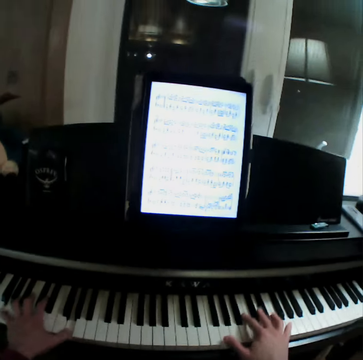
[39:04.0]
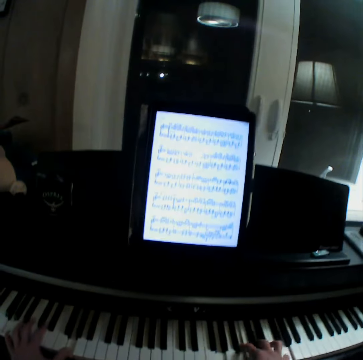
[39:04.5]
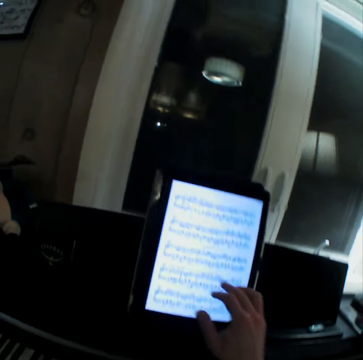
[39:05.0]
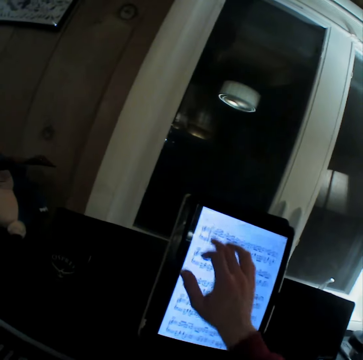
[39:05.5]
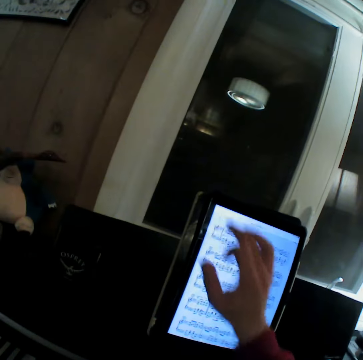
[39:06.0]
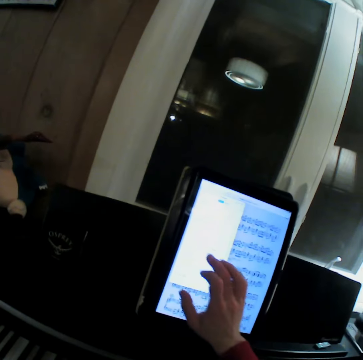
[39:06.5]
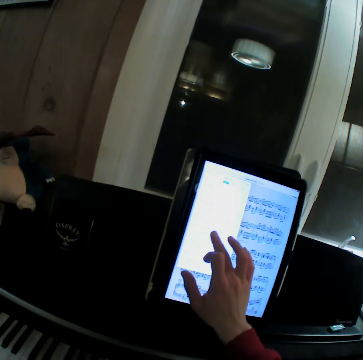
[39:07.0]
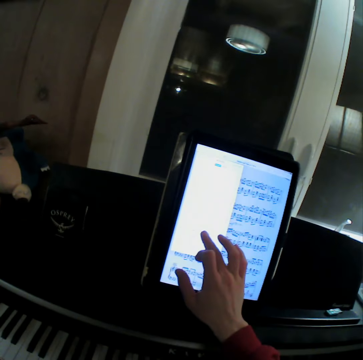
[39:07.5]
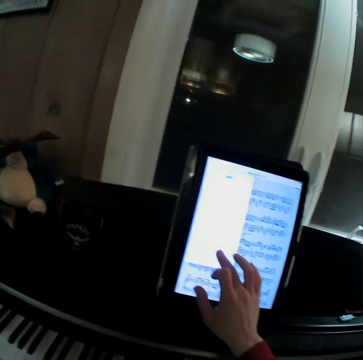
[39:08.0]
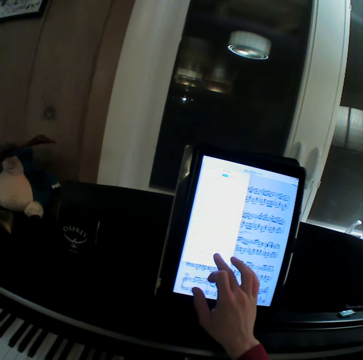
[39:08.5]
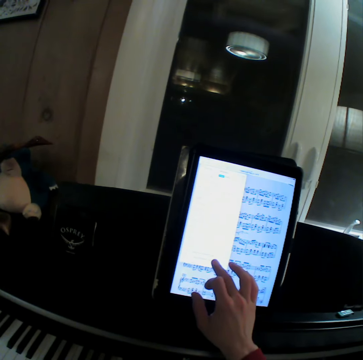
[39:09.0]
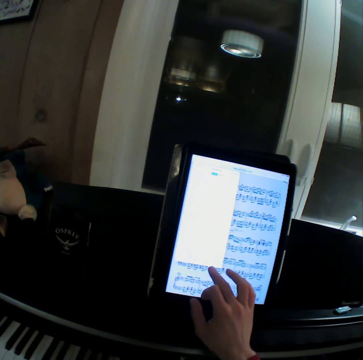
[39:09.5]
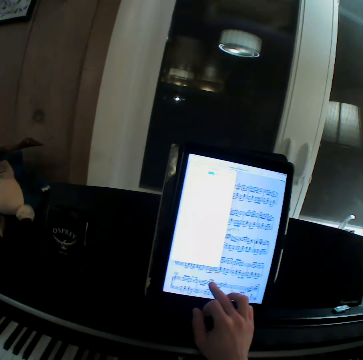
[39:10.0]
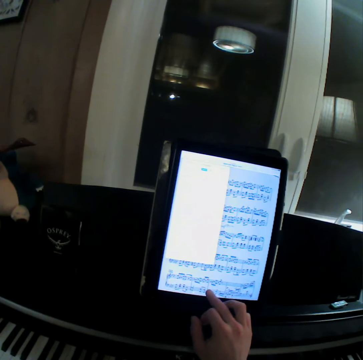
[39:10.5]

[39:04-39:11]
The camera wearer browses his tablet.

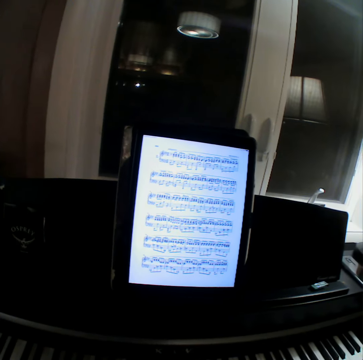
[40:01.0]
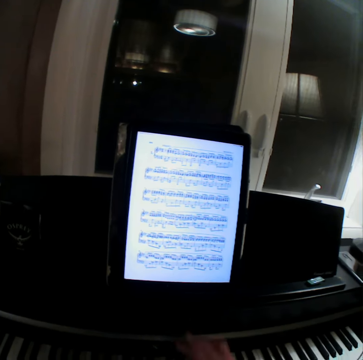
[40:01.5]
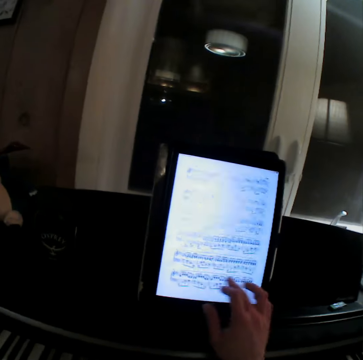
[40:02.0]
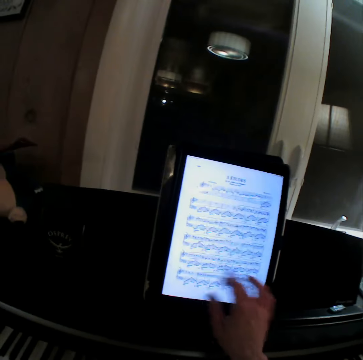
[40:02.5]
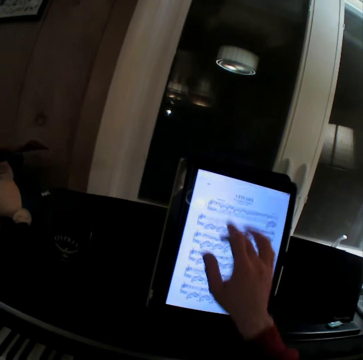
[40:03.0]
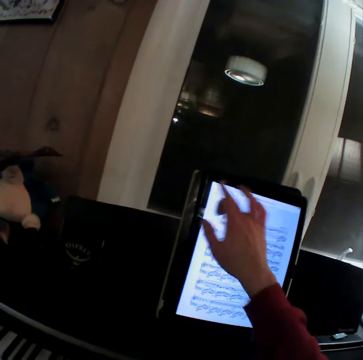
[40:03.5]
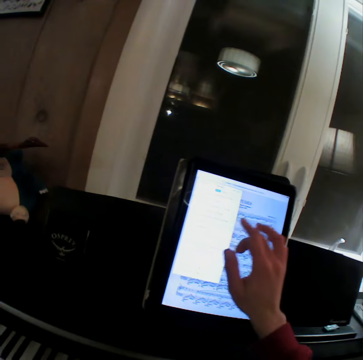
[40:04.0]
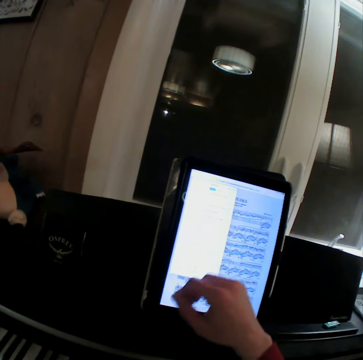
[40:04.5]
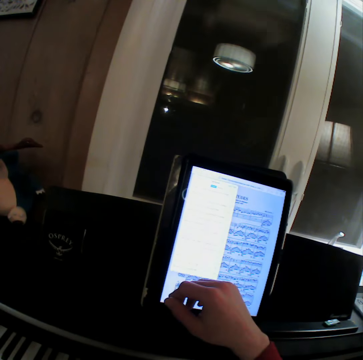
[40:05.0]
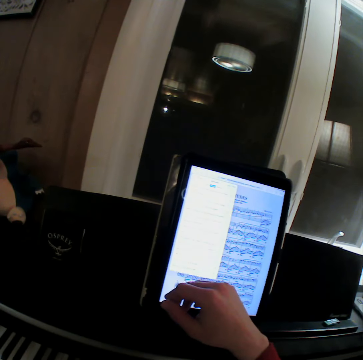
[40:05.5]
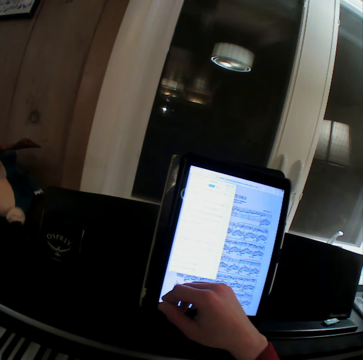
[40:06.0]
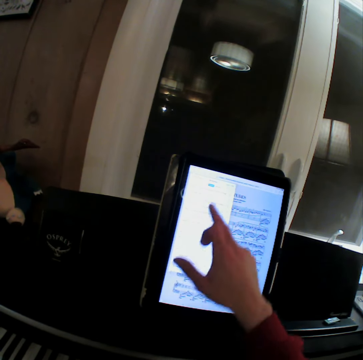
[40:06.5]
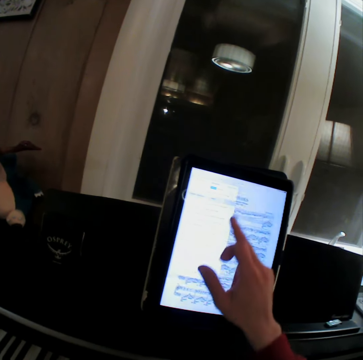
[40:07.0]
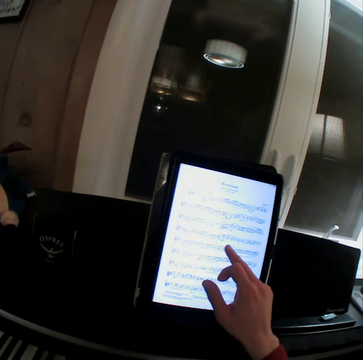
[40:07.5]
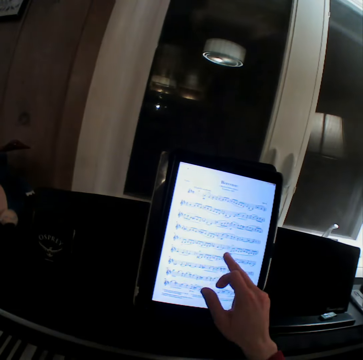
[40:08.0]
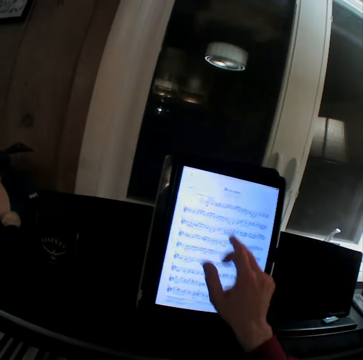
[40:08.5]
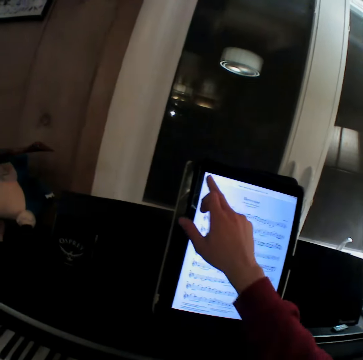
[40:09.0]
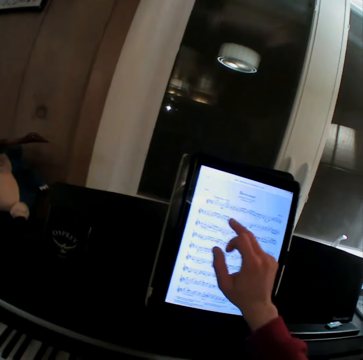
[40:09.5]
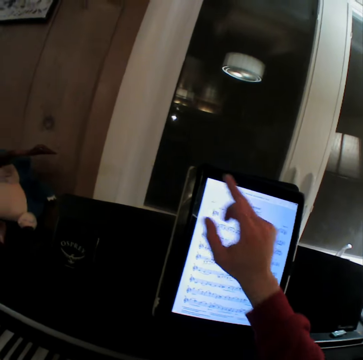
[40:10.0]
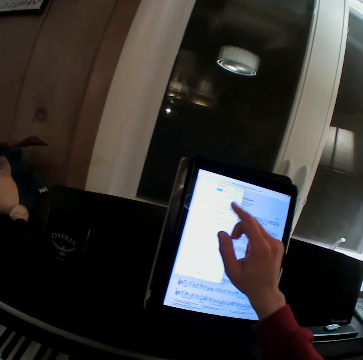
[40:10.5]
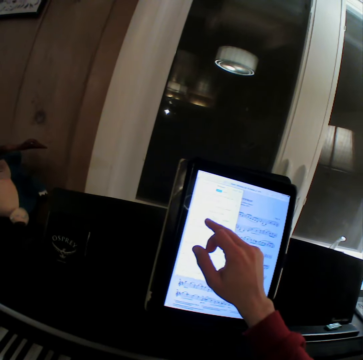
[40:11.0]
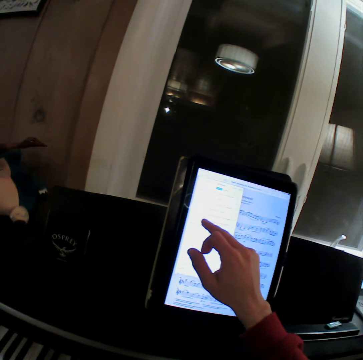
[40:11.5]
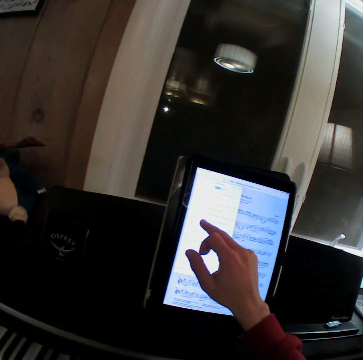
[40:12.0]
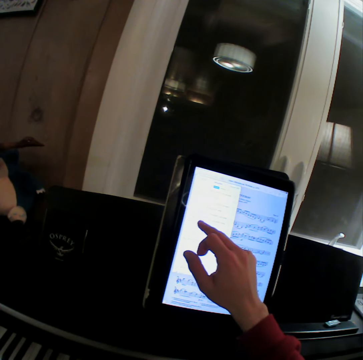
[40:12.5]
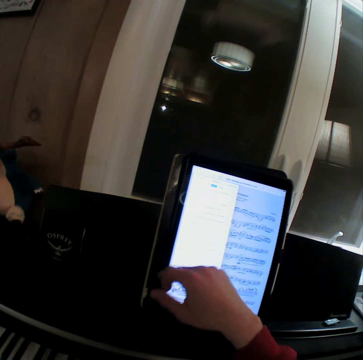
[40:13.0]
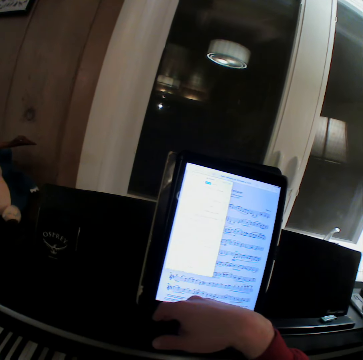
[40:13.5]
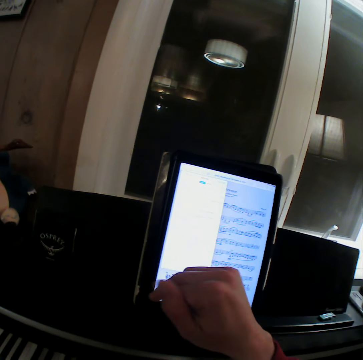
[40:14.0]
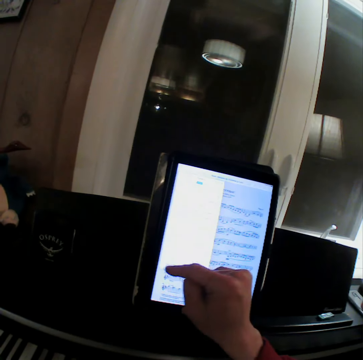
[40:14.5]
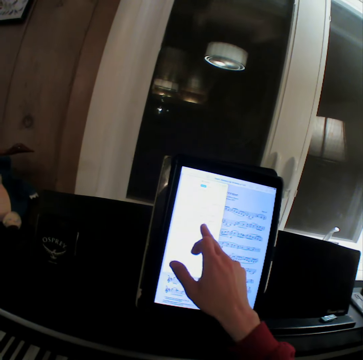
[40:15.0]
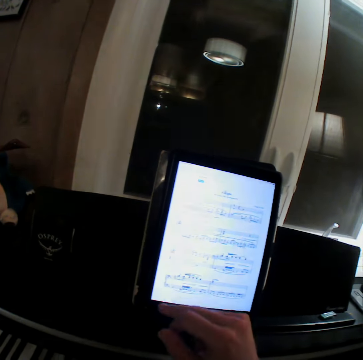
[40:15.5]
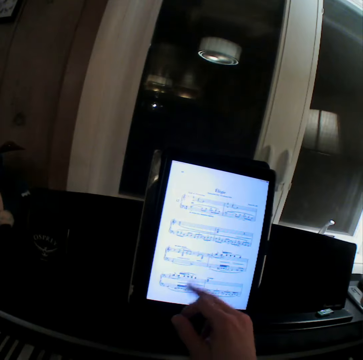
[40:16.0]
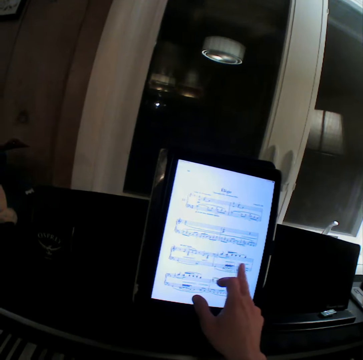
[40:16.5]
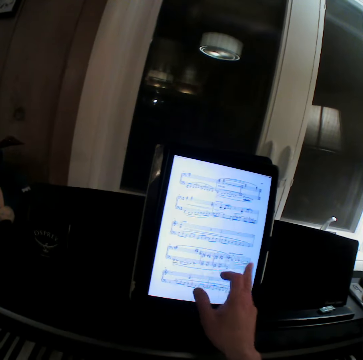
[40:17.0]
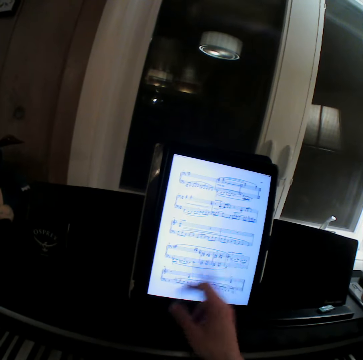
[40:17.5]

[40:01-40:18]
The camera wearer browses his tablet.

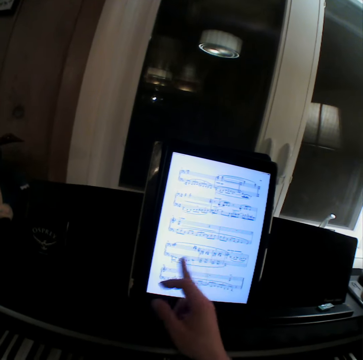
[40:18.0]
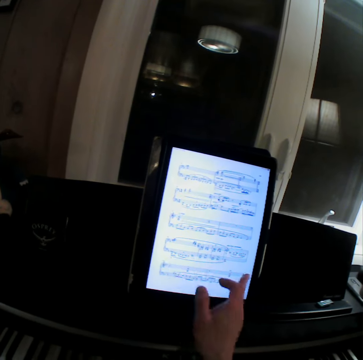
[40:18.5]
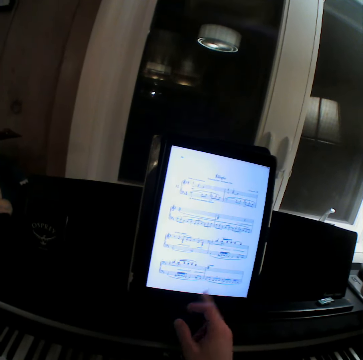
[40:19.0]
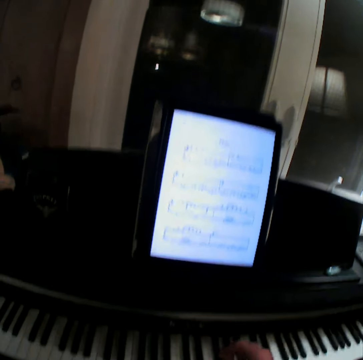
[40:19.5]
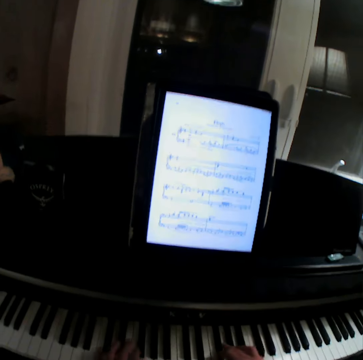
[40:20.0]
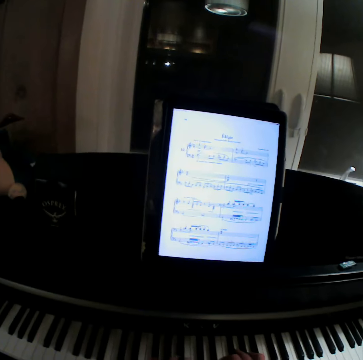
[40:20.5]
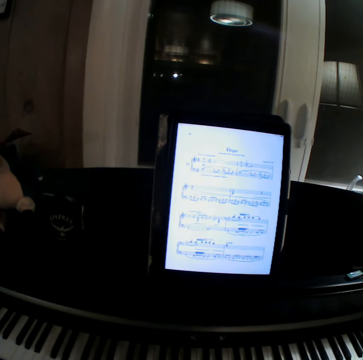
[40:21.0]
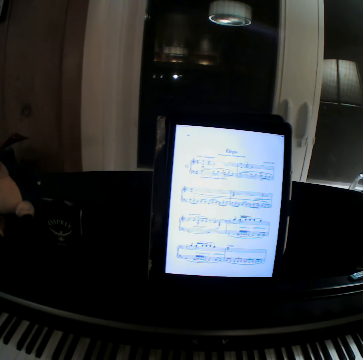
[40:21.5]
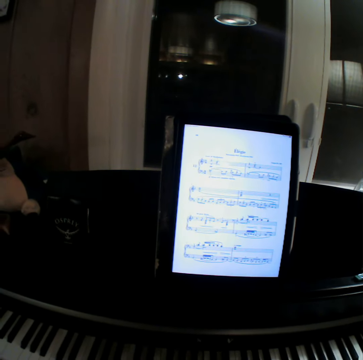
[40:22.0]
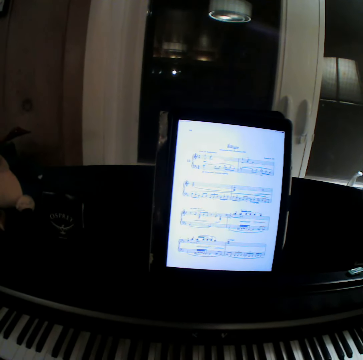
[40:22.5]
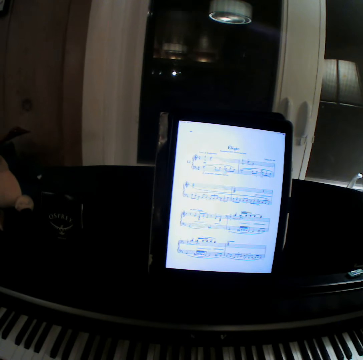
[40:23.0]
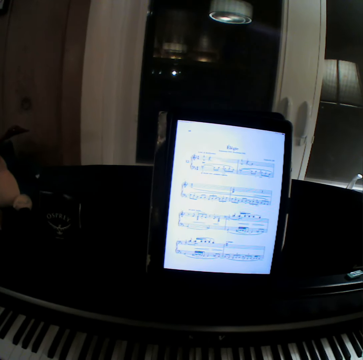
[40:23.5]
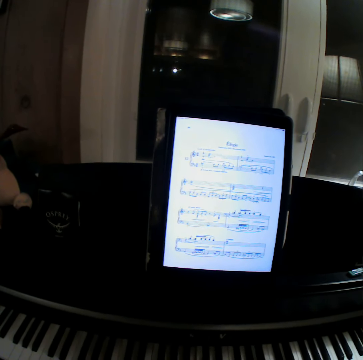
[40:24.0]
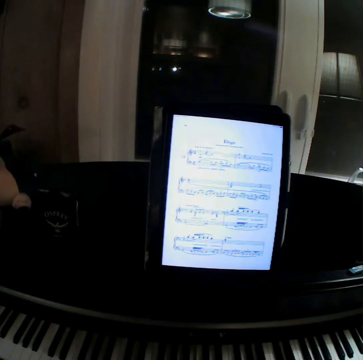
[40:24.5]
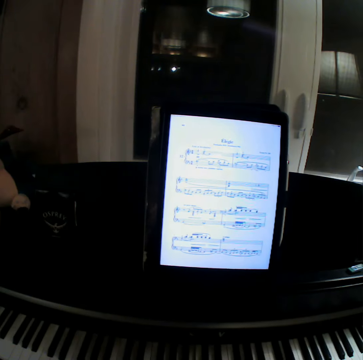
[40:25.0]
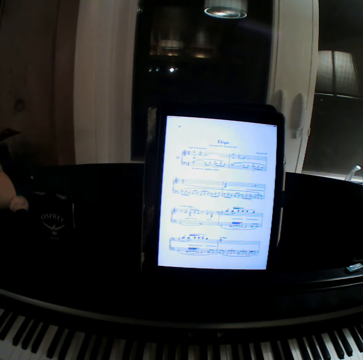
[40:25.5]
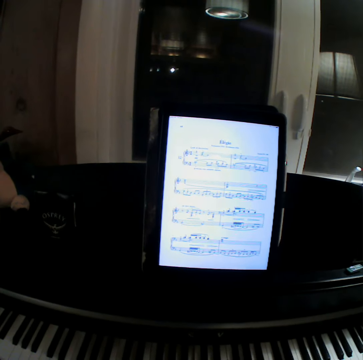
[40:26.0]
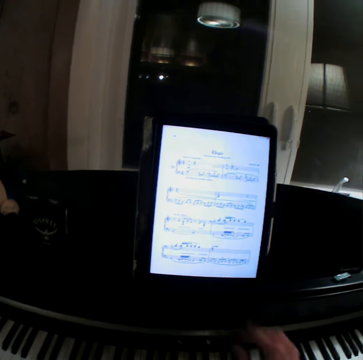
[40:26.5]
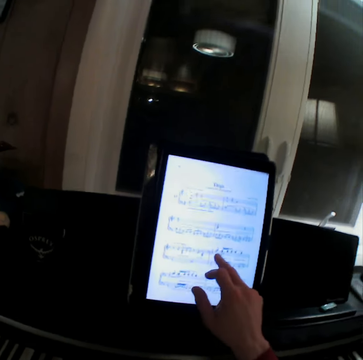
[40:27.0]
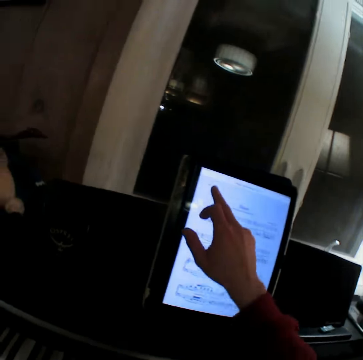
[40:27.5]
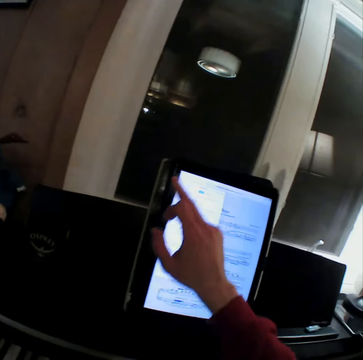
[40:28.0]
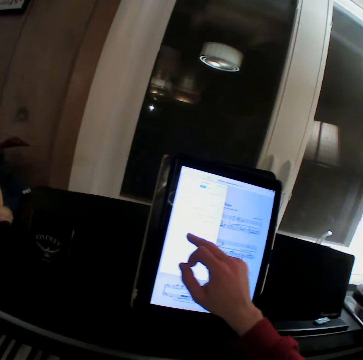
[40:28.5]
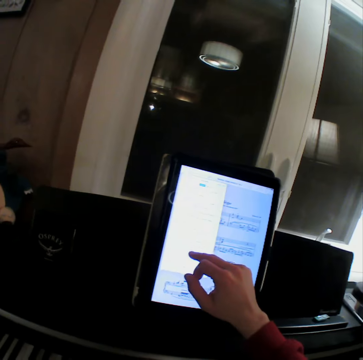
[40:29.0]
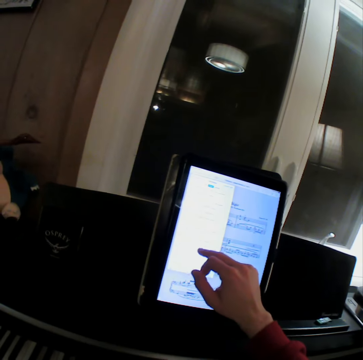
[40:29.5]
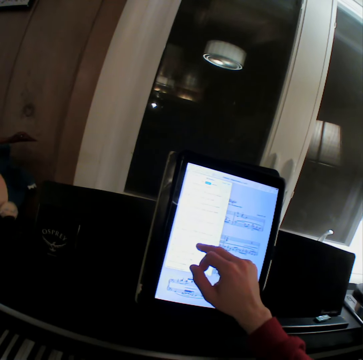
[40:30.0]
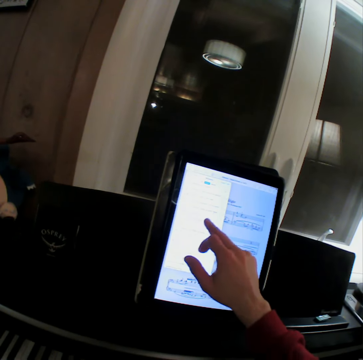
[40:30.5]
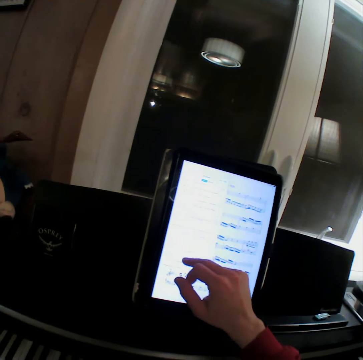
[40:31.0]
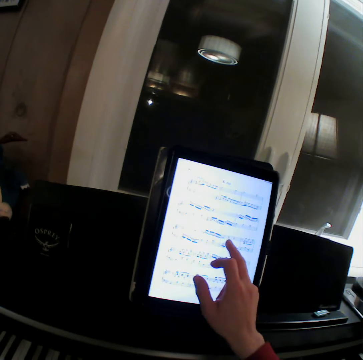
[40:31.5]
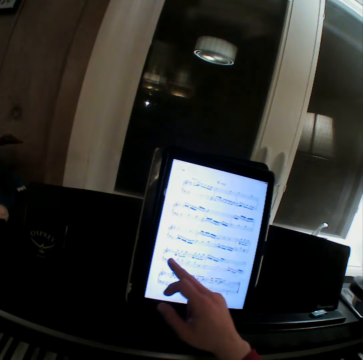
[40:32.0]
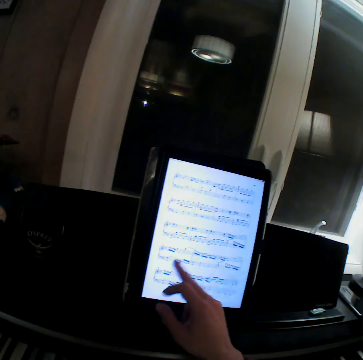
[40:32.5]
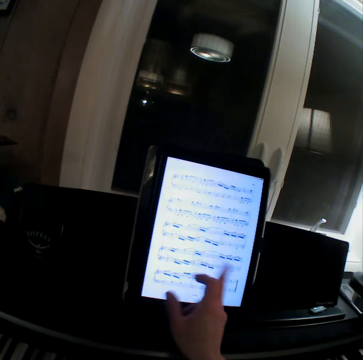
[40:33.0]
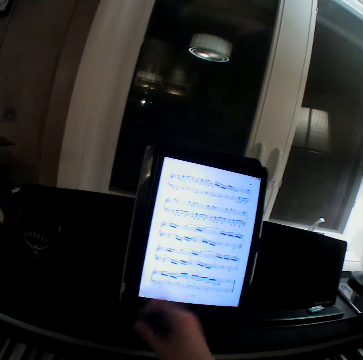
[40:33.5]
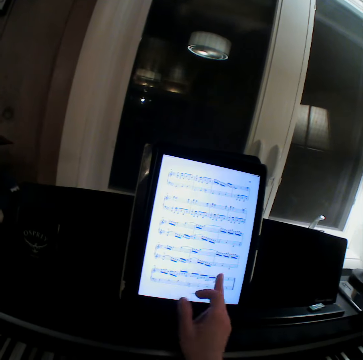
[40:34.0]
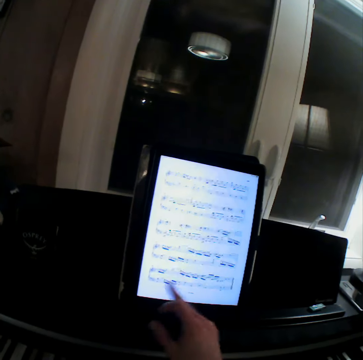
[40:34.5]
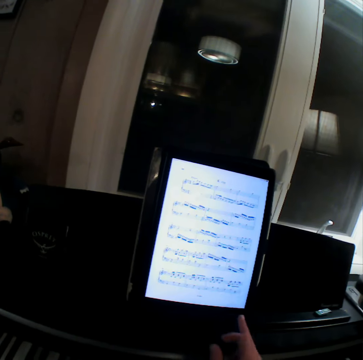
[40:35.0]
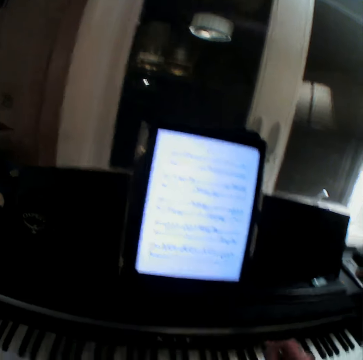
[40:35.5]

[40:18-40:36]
The camera wearer plays a guitar. They play the piano. They browse his tablet.
